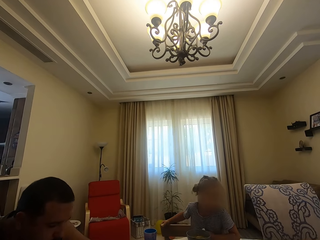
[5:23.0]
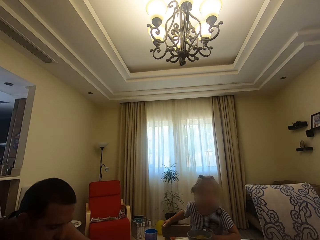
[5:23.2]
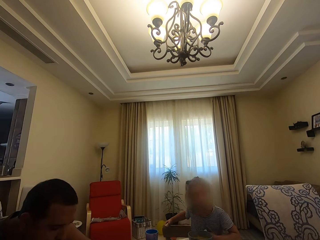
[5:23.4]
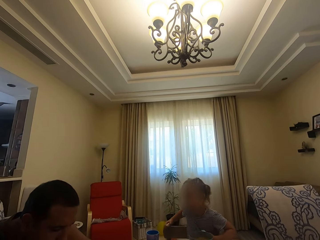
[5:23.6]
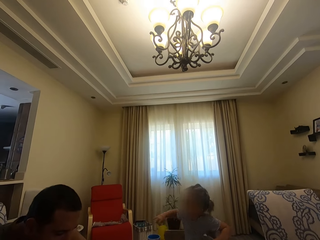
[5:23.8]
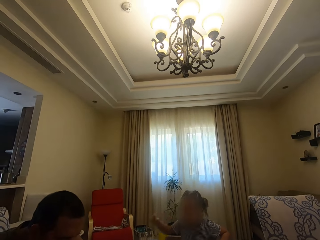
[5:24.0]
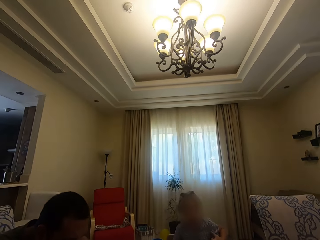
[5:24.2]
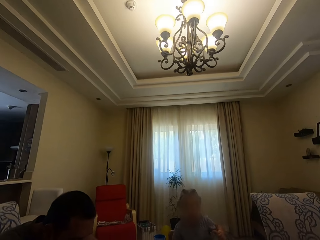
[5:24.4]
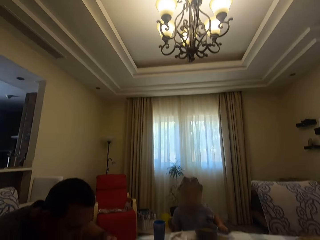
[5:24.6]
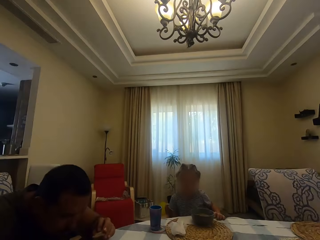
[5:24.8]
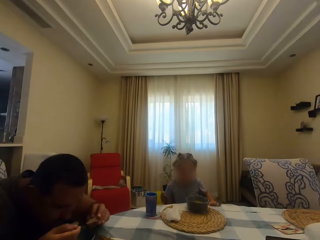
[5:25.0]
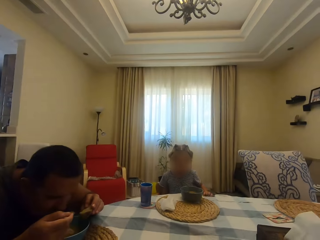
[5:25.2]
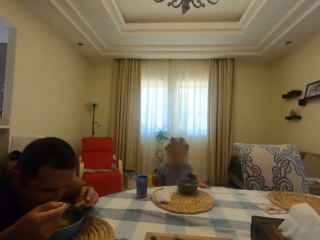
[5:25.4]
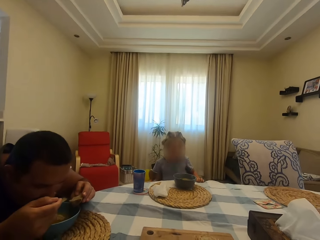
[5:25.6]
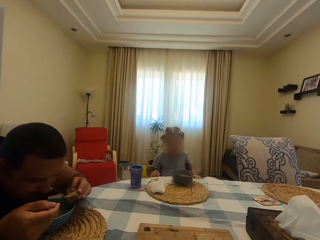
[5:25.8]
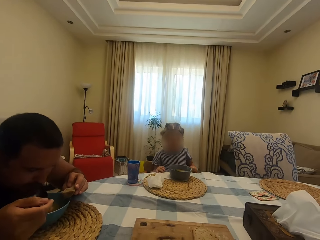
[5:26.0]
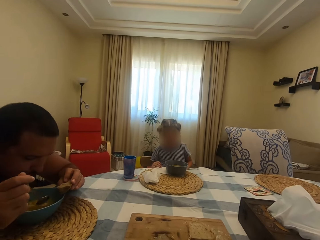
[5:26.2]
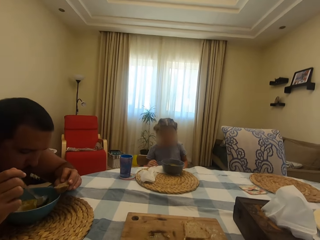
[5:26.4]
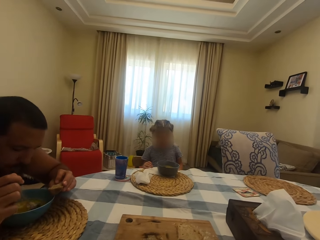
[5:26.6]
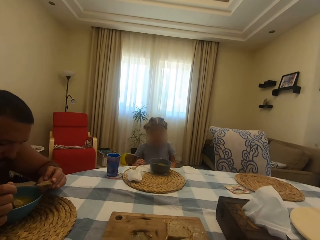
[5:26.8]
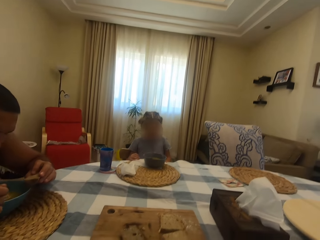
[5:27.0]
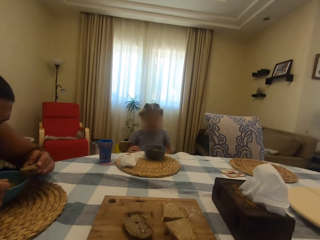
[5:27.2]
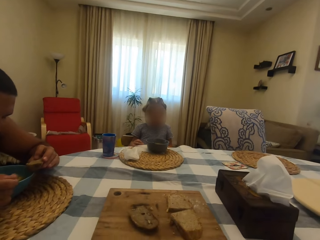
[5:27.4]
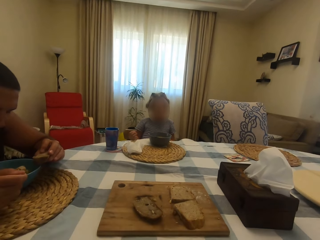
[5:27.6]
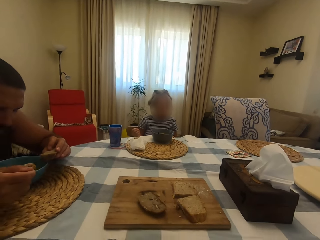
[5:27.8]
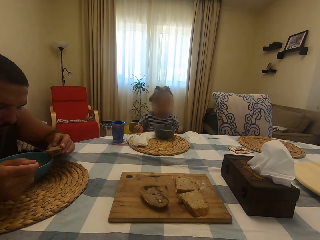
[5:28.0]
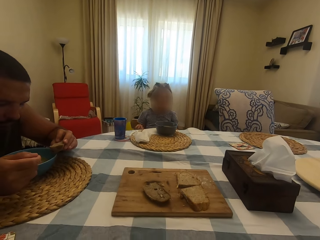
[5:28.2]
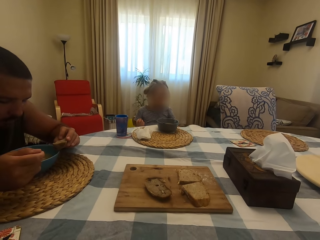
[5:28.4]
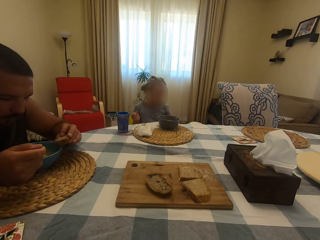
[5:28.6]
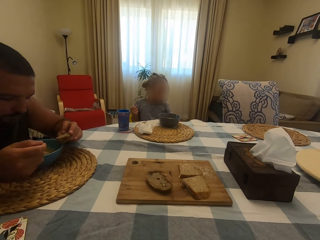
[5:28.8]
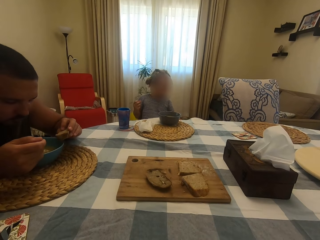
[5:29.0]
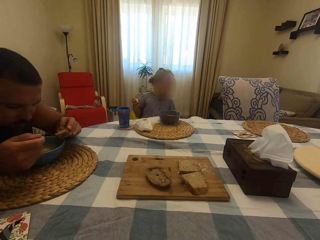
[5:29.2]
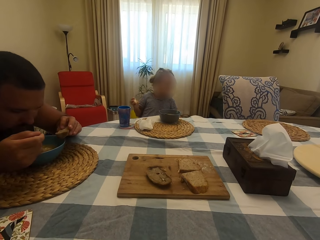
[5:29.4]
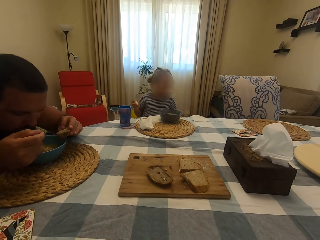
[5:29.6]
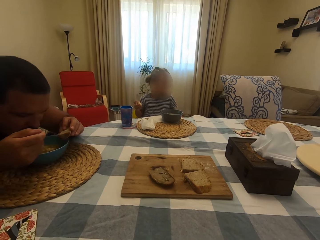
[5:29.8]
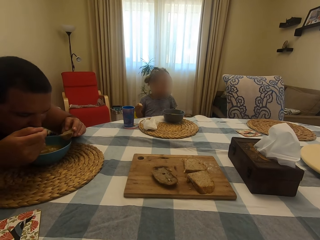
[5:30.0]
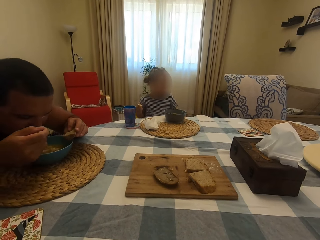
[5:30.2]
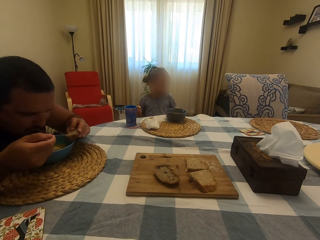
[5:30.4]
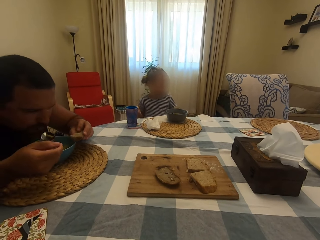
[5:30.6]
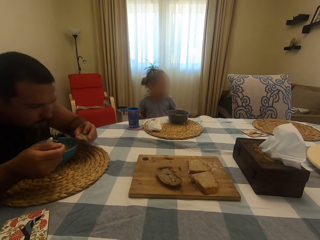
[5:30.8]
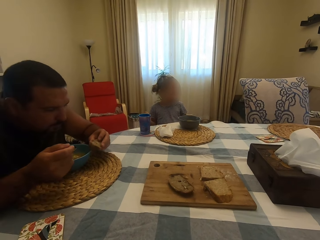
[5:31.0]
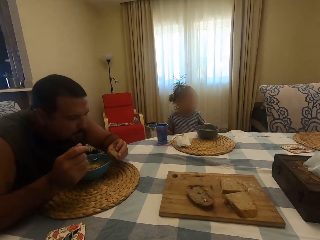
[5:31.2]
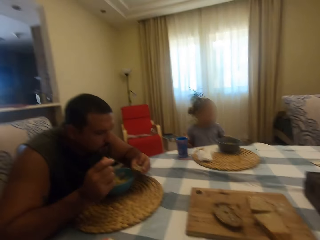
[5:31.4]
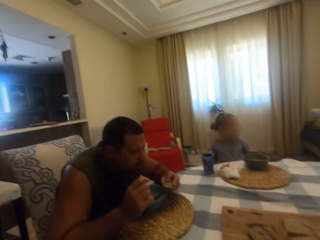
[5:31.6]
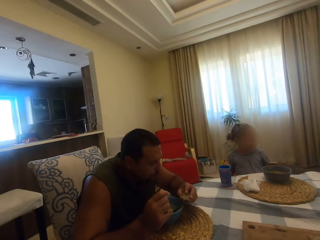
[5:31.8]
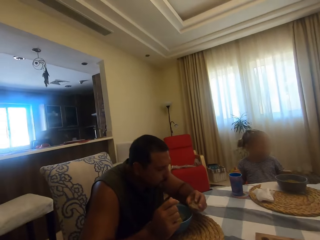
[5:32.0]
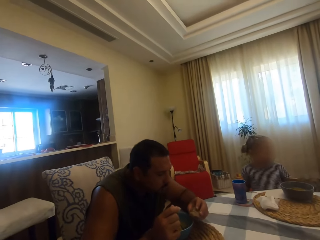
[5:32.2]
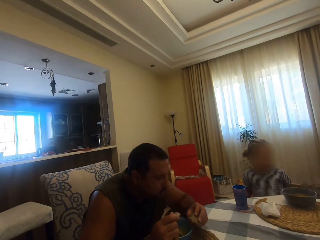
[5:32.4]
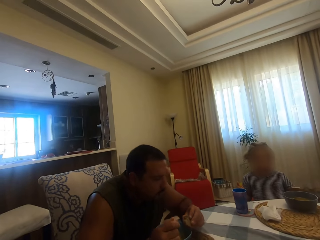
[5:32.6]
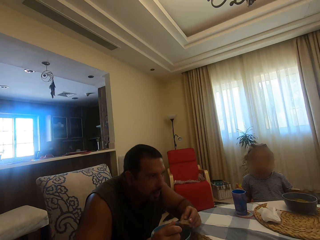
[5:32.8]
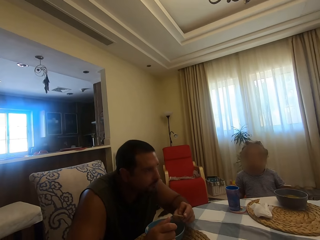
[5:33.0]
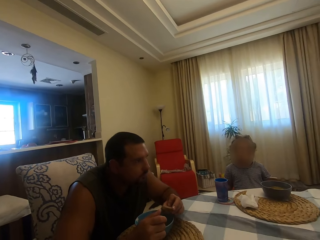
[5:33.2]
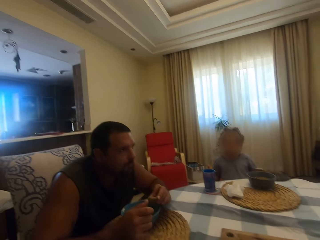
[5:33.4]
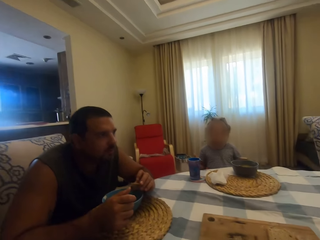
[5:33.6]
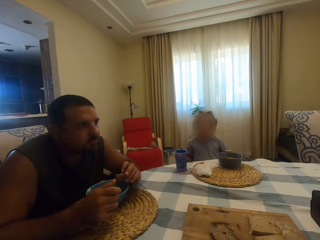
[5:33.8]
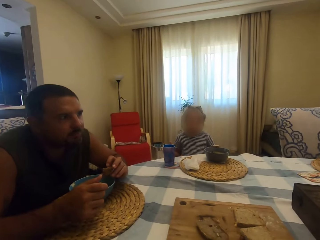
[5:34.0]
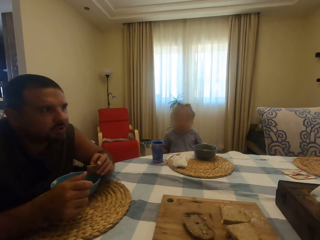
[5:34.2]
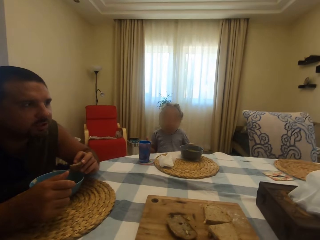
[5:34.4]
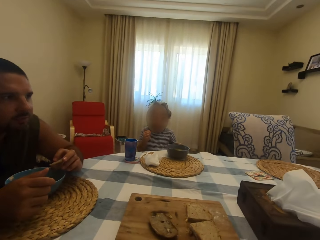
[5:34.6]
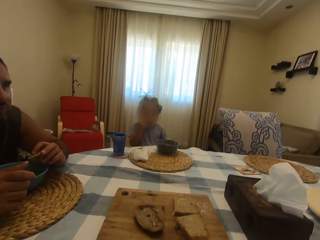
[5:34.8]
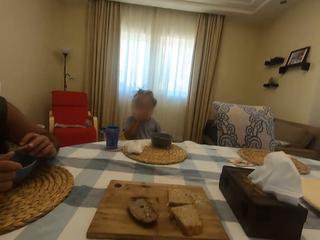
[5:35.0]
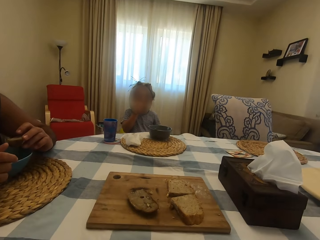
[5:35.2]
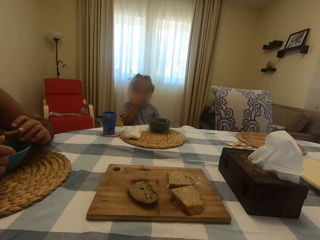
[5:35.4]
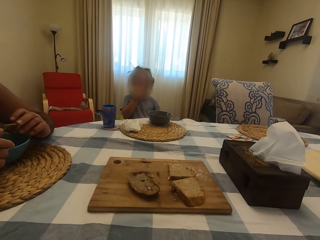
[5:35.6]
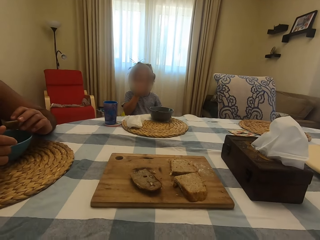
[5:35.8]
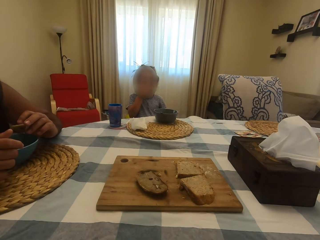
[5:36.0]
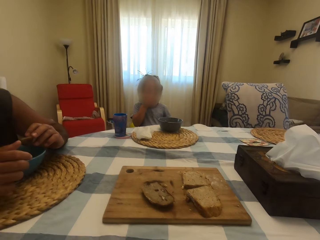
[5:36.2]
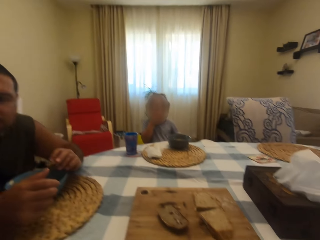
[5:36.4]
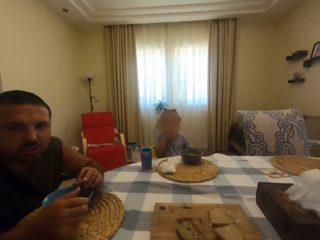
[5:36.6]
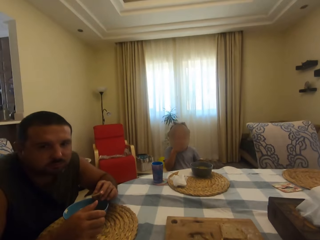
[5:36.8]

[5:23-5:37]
A man looks at the bowl. The camera wearer looks around. The man puts soup in the mouth with a spoon and eats. The man scoops soup in the bowl with a spoon. A girl moves around. The man puts soup in the mouth with a spoon. The camera wearer looks around. The man moves his head. The camera wearer talks with the man. The man looks around. The girl bites something. The camera wearer looks around.

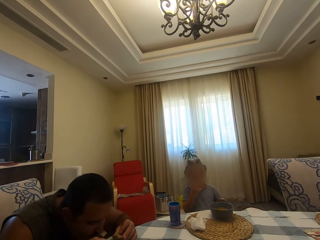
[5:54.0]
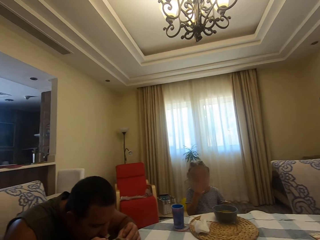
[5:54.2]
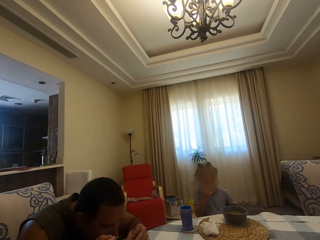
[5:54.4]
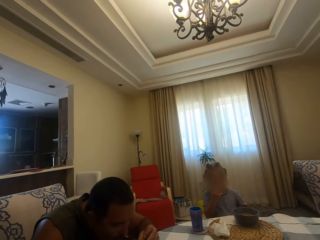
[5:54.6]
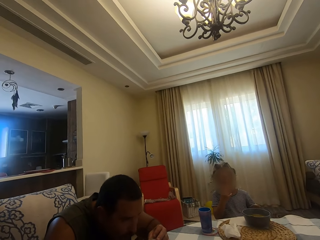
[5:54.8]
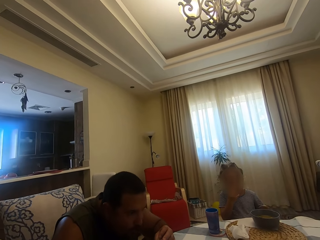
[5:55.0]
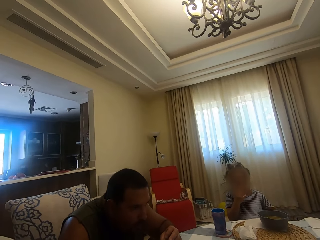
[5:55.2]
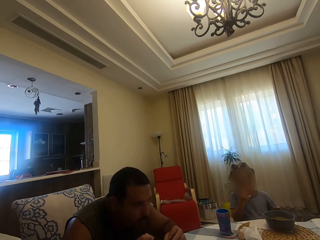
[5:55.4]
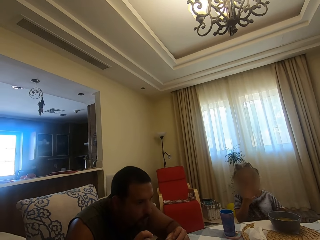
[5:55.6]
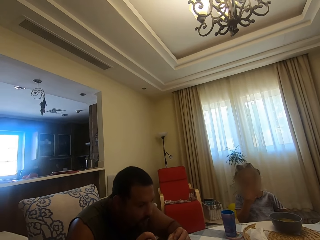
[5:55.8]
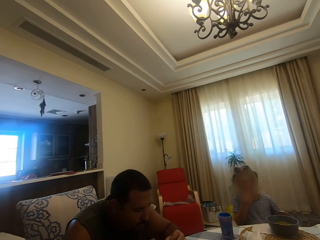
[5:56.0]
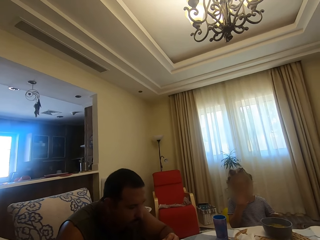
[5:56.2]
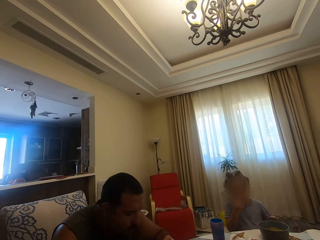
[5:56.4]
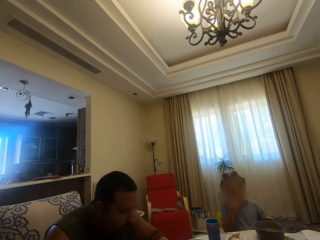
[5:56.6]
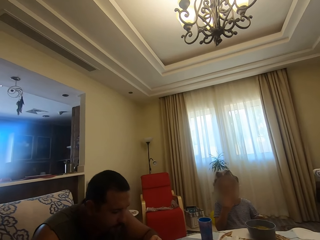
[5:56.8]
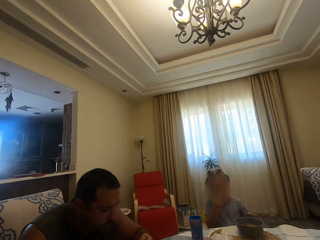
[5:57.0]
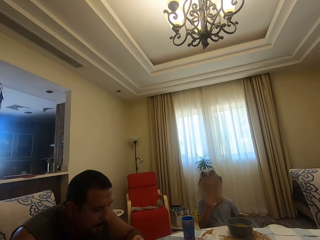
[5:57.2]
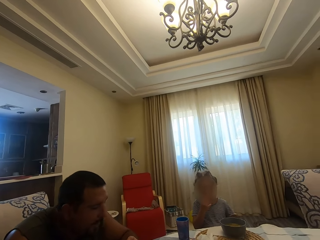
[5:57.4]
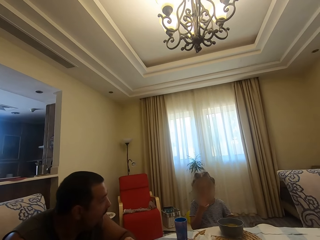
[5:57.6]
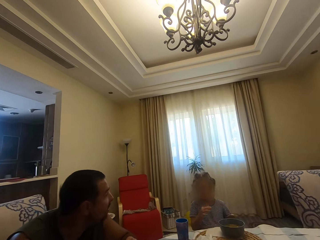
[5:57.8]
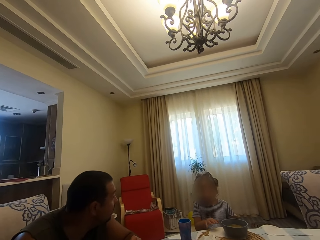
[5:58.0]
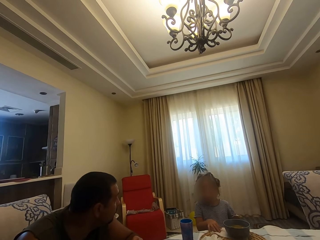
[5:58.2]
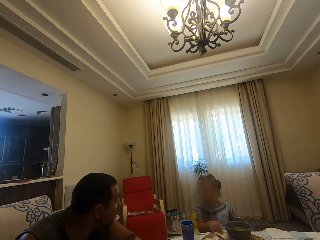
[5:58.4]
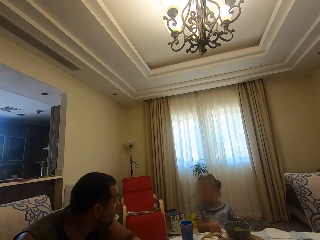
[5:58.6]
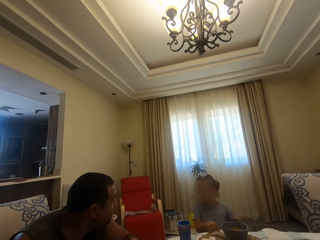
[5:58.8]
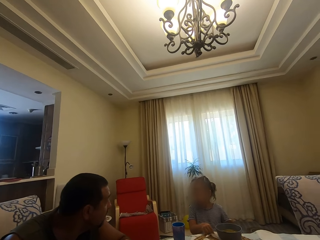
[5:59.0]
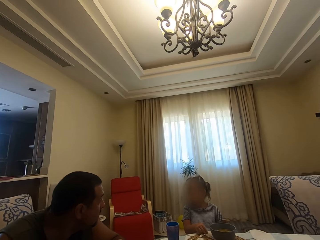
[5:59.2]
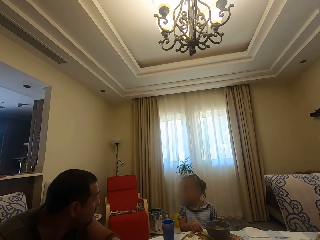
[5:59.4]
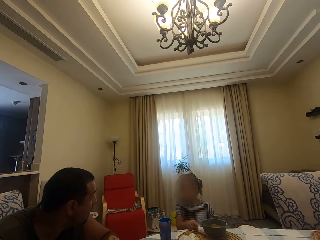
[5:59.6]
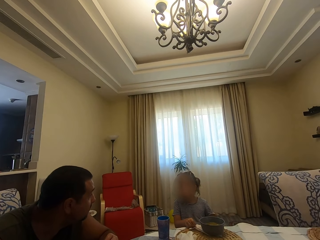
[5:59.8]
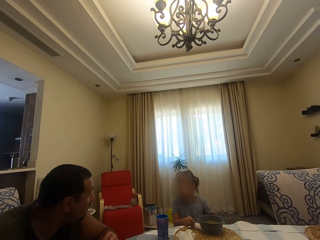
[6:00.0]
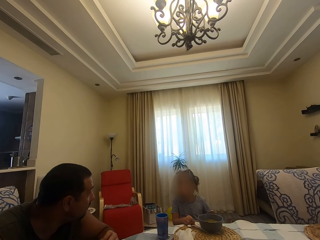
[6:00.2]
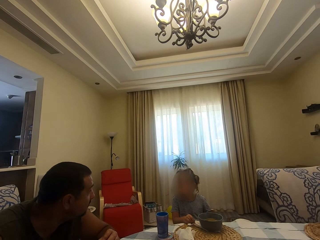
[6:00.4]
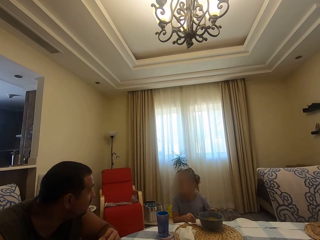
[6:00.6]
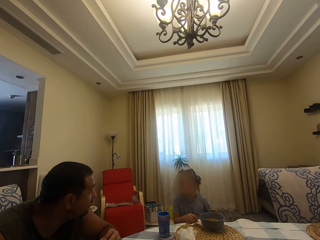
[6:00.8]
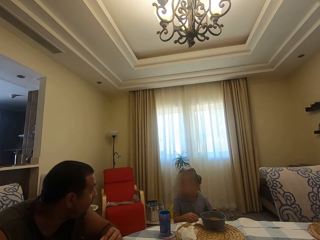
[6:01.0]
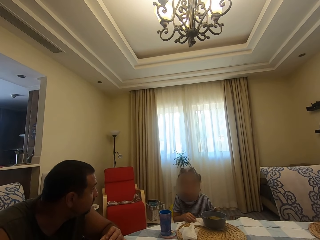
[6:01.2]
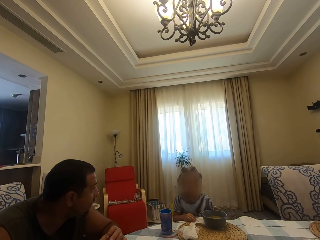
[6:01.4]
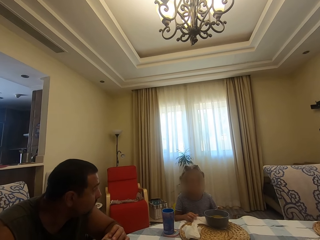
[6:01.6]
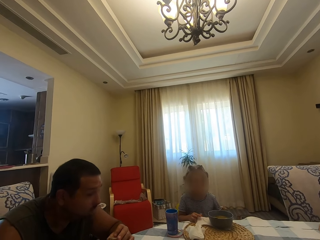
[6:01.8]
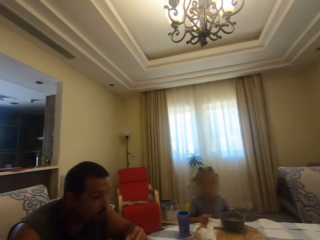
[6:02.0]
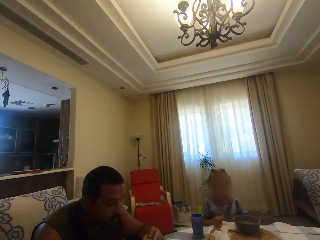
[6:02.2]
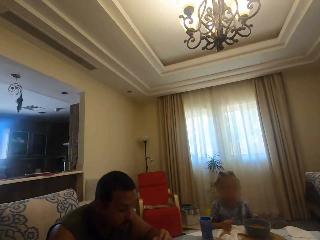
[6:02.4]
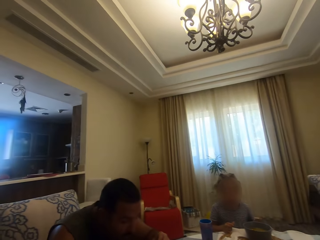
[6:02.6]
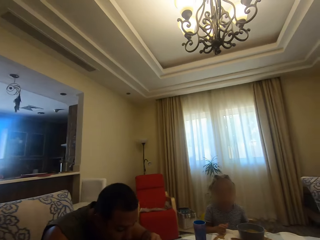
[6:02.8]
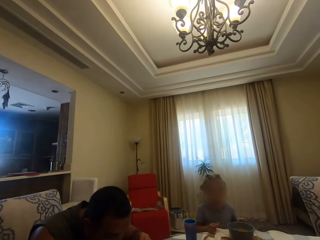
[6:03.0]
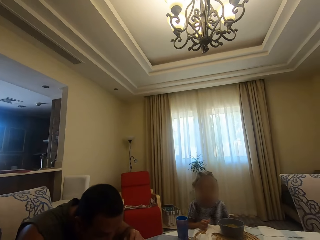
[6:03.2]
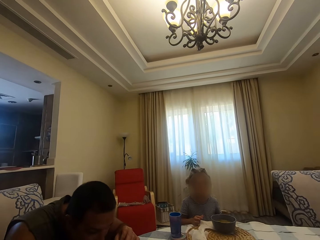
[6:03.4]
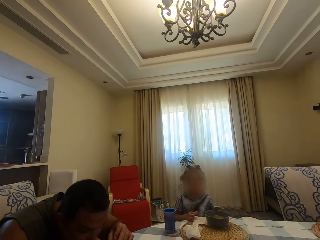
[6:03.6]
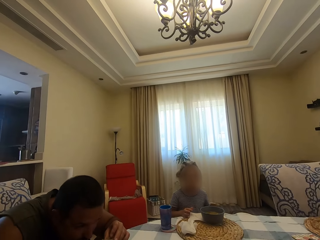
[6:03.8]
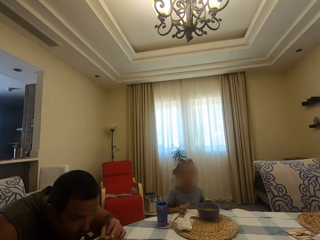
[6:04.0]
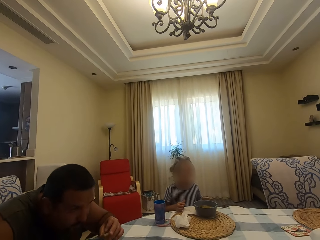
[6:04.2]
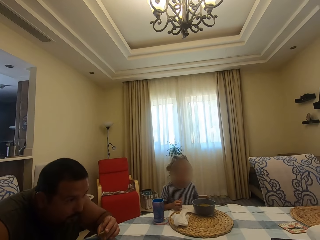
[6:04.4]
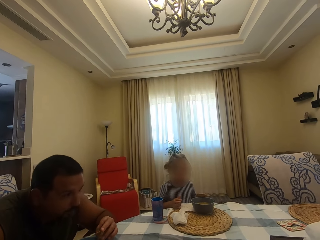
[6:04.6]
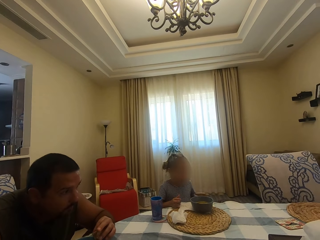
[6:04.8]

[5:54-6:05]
A man puts soup in the mouth with a spoon and eats. The camera wearer talks with the man. The man chews his food and talks to a girl. The girl holds a serviette on the table. The man talks with a person. The man looks around. The camera wearer looks around. The man puts soup in the mouth with a spoon. The camera wearer talks with the man and the person.
